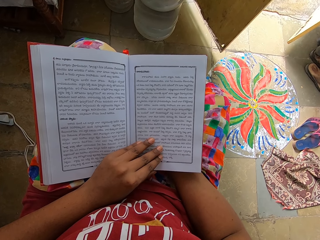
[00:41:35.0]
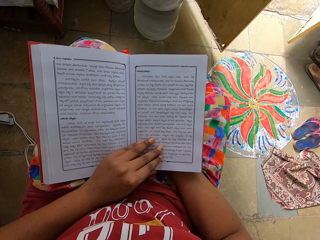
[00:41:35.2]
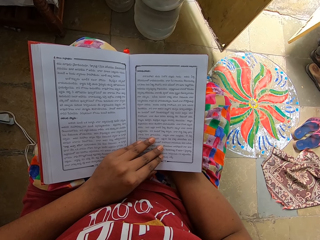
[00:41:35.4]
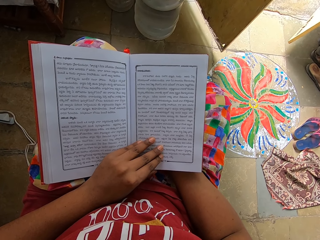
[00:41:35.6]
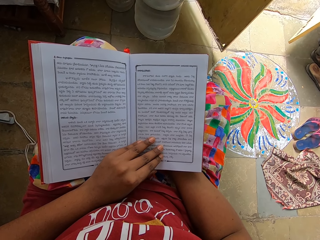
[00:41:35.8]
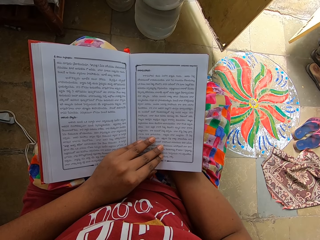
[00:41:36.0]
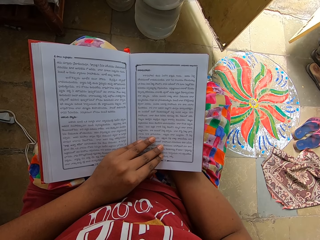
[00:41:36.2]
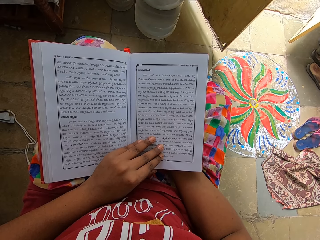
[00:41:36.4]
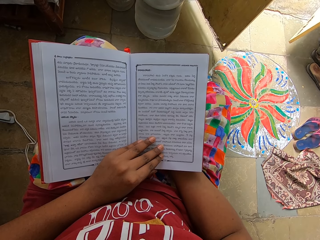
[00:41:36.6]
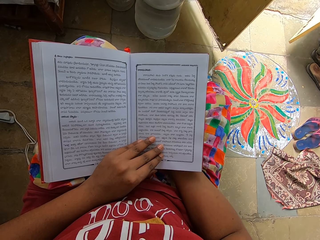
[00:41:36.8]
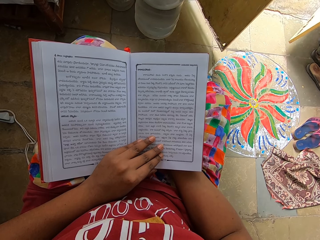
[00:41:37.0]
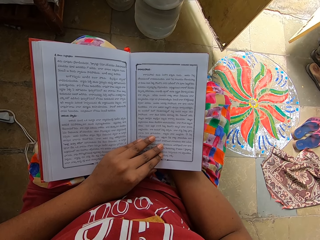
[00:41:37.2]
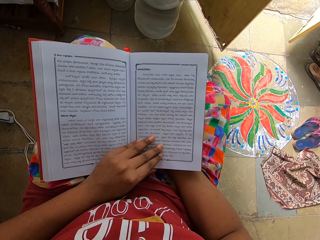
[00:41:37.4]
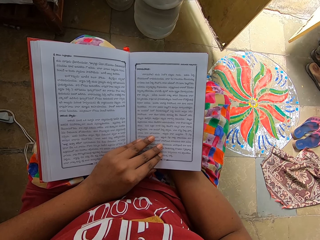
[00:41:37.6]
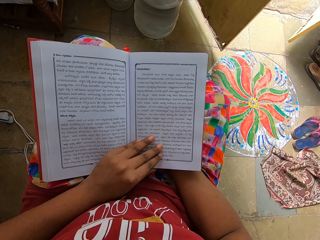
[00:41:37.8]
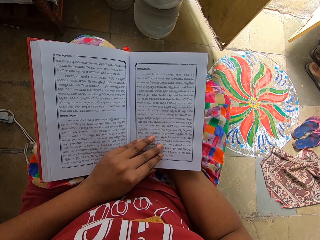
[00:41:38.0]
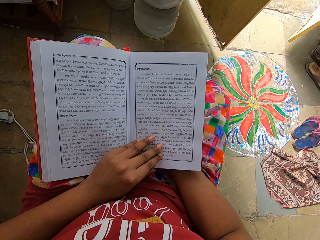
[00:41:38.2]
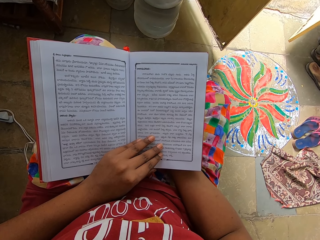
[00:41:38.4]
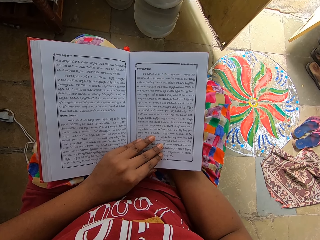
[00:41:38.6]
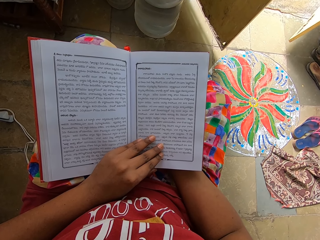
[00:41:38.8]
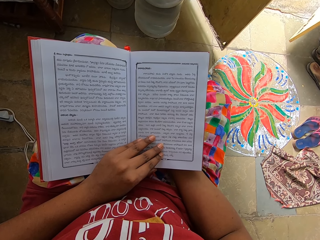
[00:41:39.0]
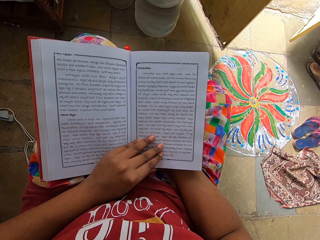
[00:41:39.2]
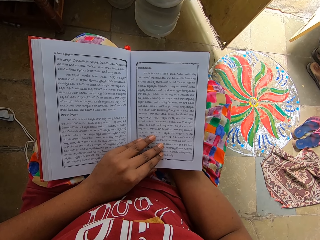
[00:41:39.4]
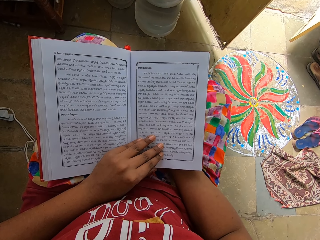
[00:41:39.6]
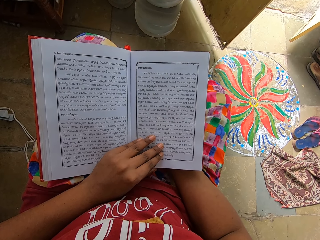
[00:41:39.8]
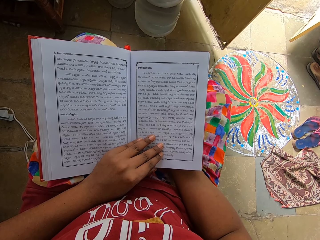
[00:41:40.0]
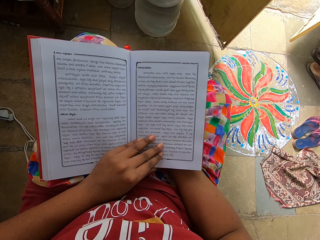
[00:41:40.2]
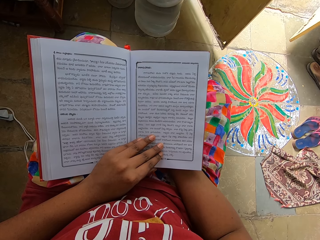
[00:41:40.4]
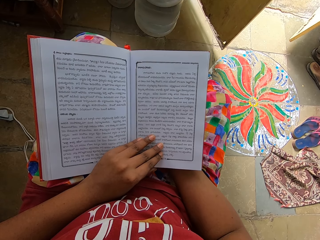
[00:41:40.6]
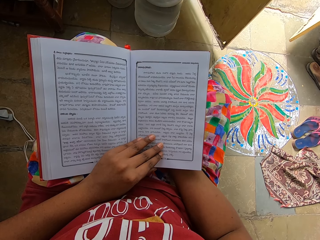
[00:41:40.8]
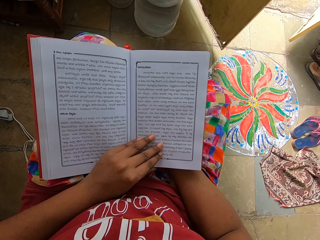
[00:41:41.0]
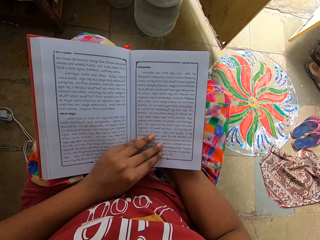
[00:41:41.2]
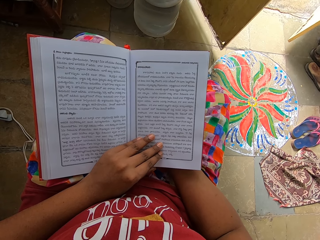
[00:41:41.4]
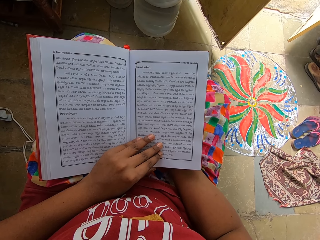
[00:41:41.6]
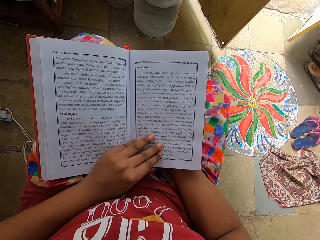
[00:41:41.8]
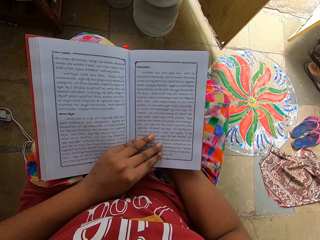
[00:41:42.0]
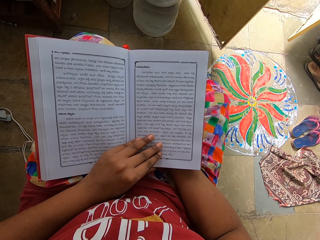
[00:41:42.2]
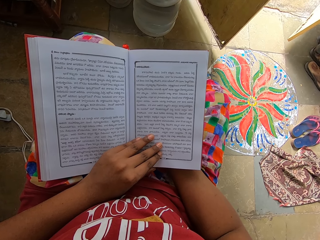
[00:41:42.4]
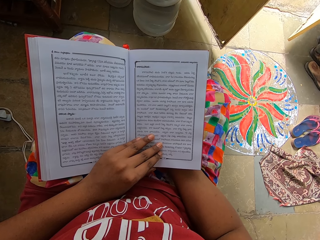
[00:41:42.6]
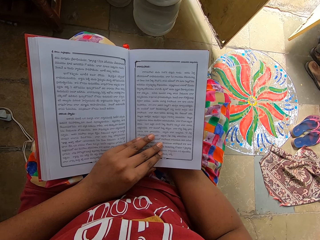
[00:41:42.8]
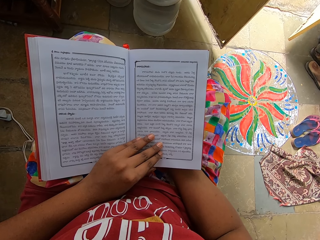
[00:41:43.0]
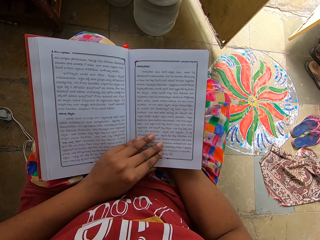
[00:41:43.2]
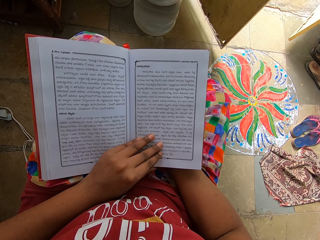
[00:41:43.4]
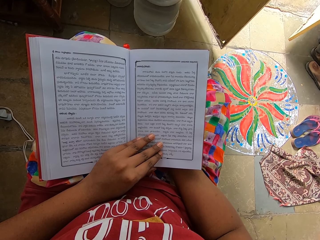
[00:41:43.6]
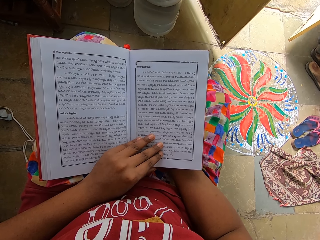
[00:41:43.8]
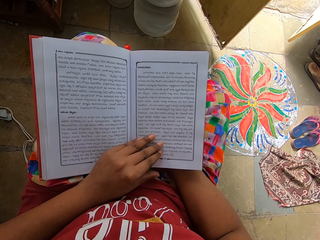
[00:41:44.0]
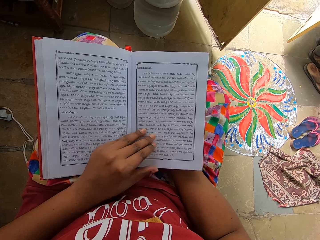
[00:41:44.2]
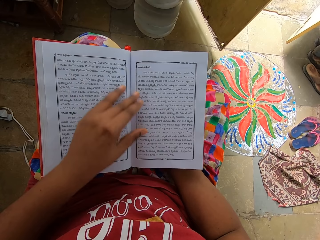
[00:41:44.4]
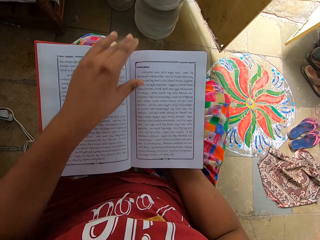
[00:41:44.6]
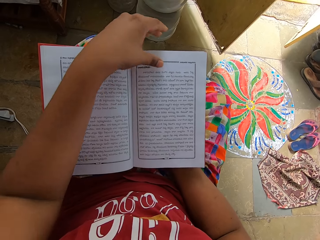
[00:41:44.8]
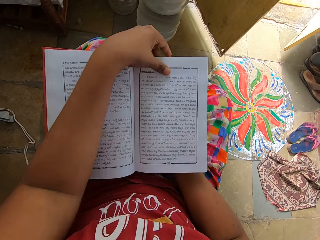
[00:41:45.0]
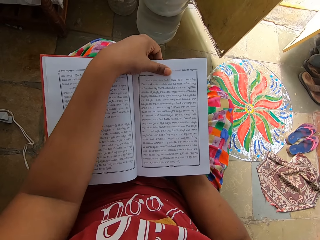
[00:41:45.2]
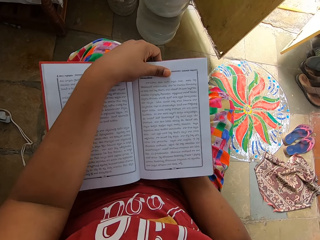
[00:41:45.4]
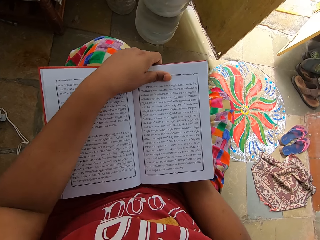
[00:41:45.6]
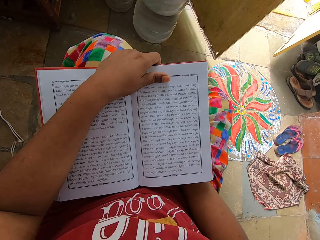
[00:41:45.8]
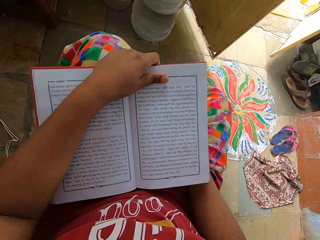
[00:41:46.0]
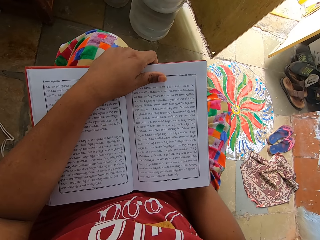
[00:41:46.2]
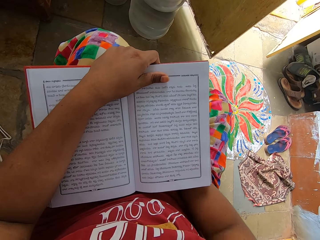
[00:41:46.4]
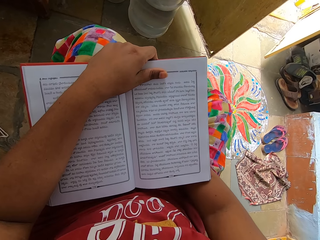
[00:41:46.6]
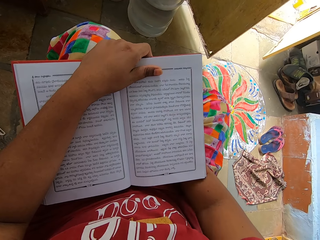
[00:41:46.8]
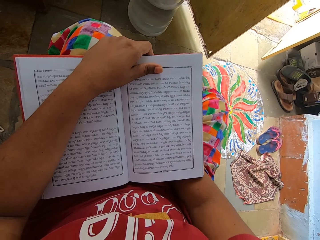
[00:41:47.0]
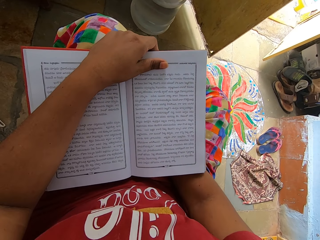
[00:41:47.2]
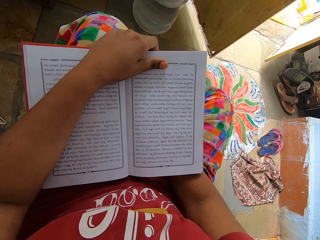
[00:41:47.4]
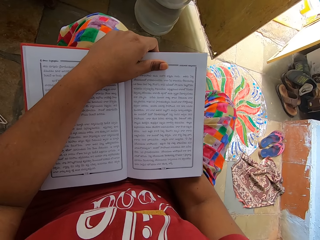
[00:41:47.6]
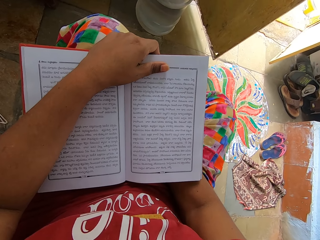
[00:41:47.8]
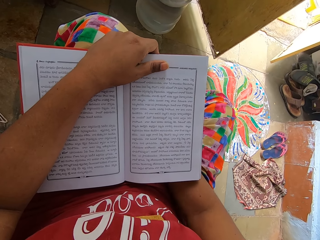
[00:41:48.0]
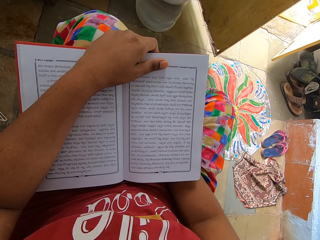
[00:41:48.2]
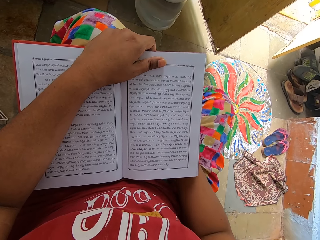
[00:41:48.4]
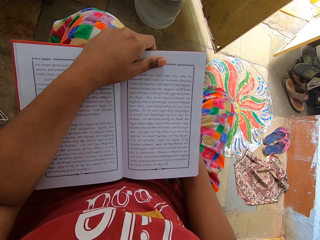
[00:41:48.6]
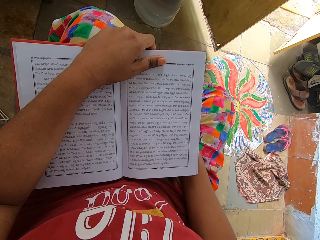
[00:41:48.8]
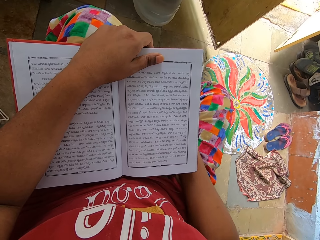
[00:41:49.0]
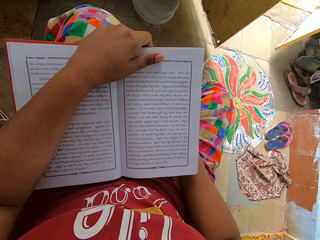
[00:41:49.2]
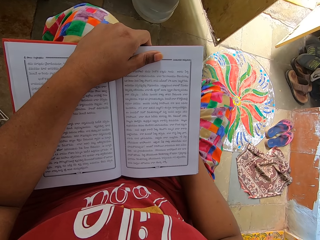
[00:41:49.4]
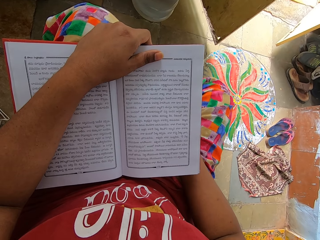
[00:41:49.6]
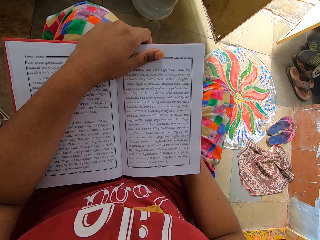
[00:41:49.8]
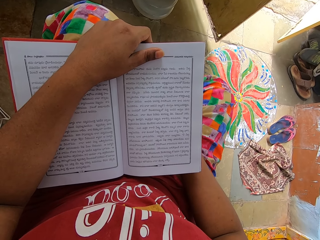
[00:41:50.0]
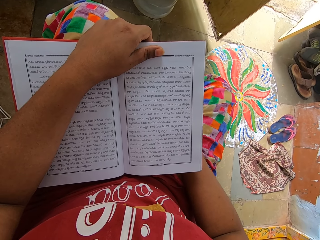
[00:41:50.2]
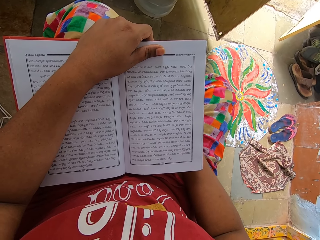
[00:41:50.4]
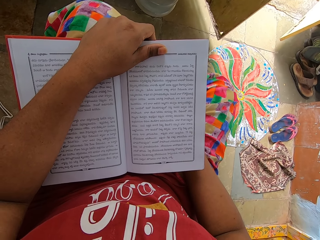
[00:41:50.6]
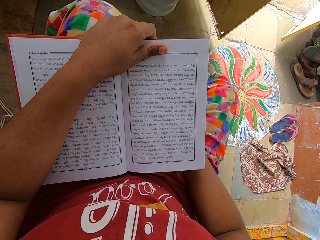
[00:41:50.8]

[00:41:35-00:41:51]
The camera wearer touches a book with a hand. They read the book.

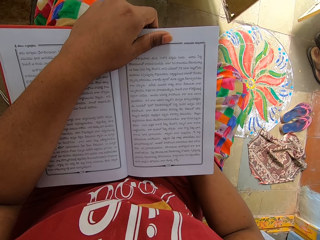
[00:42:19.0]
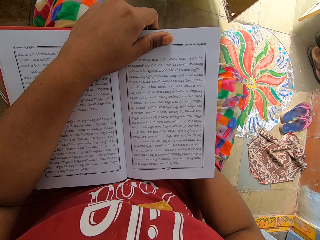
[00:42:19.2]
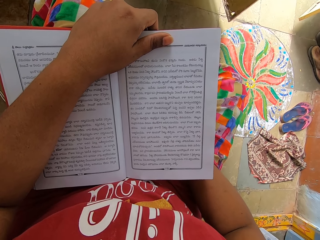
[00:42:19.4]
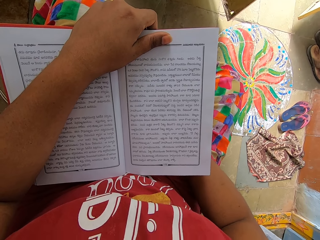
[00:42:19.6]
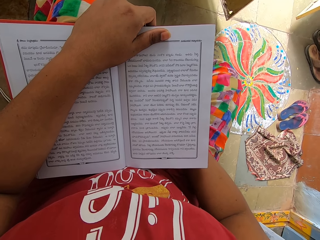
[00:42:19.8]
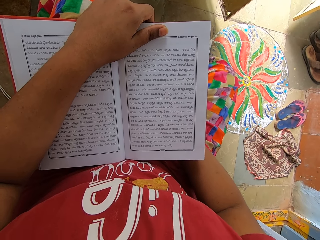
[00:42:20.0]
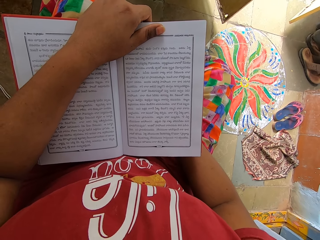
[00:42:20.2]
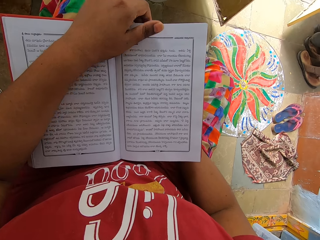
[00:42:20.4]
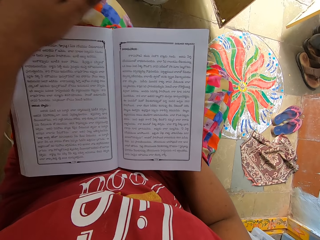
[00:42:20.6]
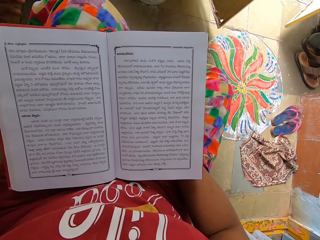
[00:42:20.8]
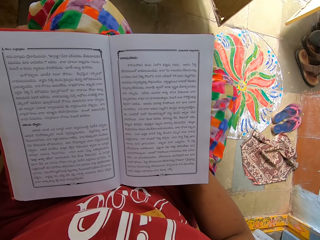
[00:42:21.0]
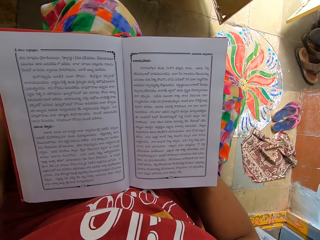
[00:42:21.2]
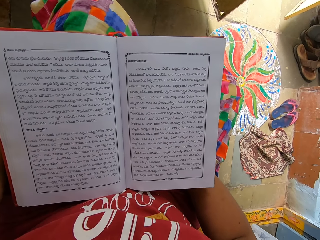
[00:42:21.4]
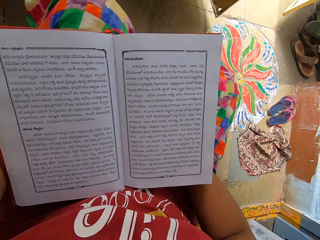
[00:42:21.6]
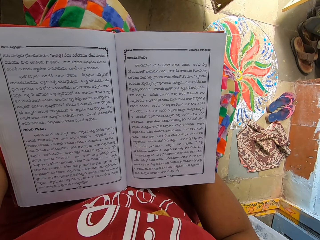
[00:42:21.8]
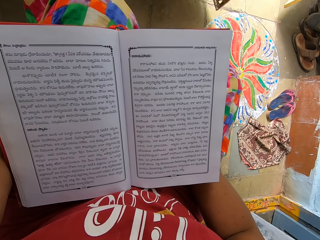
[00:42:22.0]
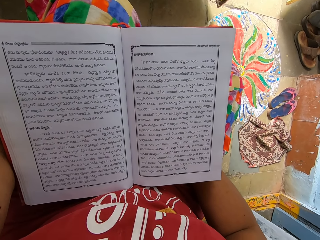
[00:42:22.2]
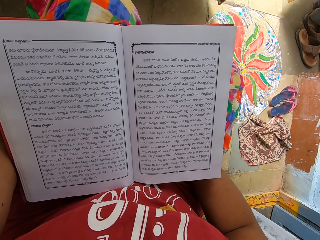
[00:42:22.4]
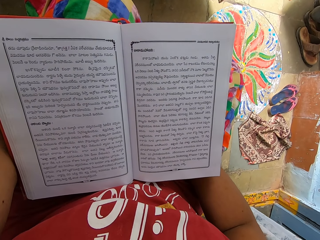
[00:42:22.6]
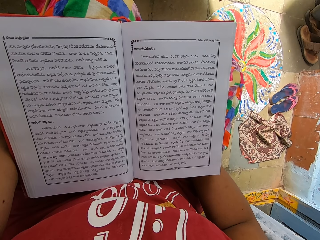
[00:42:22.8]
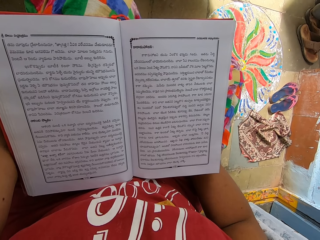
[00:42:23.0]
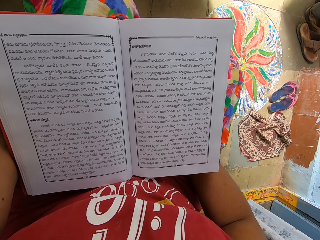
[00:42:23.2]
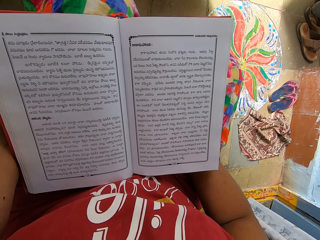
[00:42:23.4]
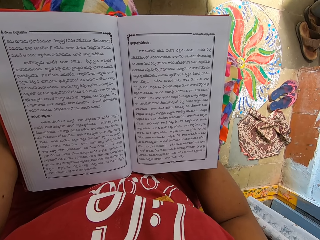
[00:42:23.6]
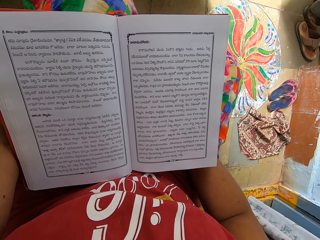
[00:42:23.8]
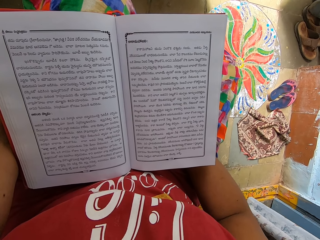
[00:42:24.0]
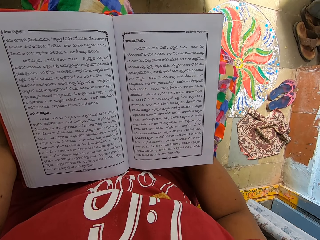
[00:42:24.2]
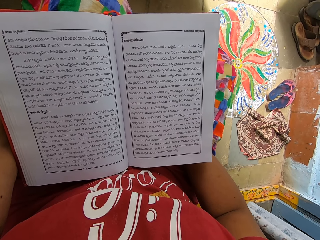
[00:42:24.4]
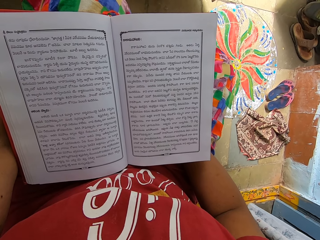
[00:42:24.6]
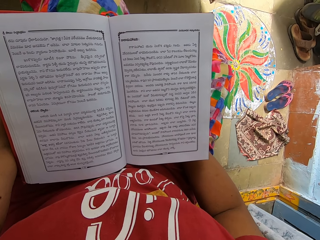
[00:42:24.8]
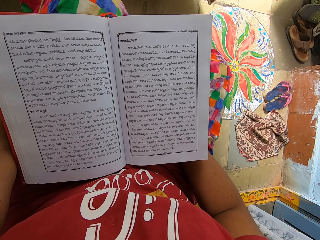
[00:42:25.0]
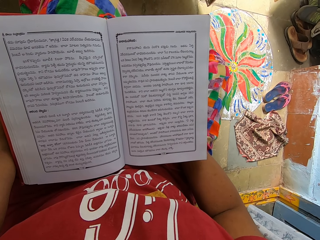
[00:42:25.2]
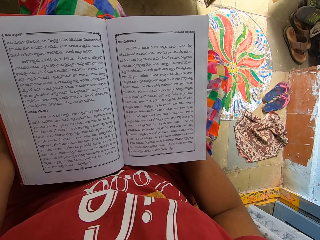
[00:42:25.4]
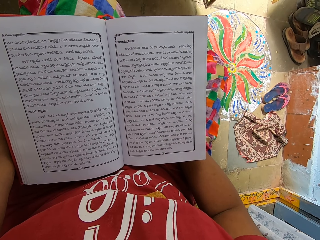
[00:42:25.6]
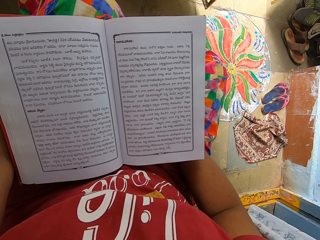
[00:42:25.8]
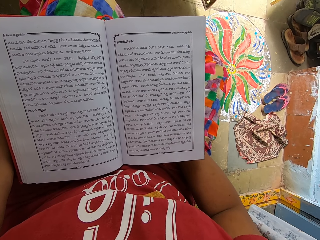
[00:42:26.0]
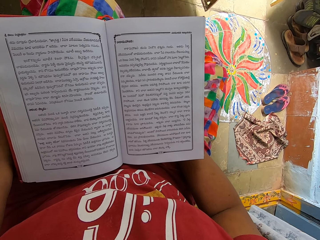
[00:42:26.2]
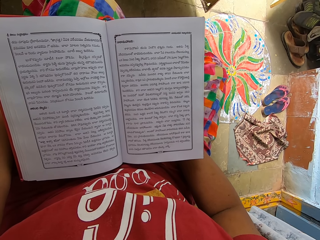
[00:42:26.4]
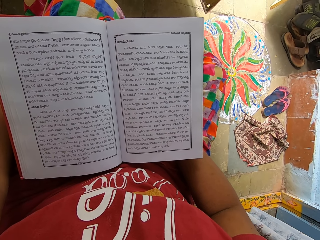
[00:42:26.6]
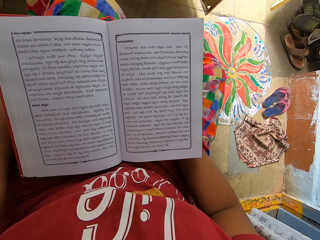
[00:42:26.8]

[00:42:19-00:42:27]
The camera wearer removes a hand from the book. They read the book.
